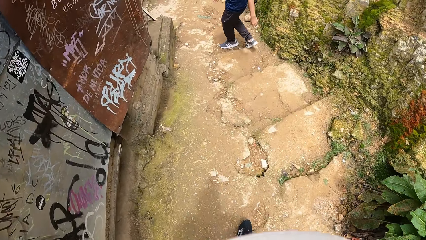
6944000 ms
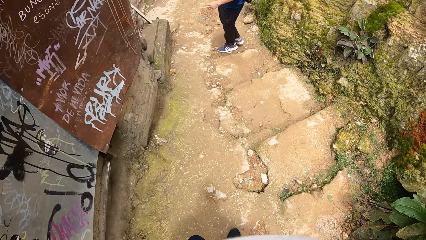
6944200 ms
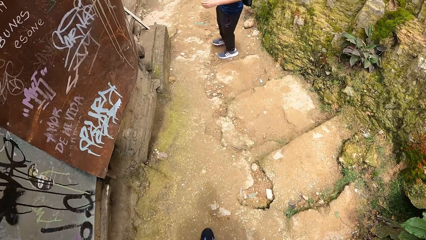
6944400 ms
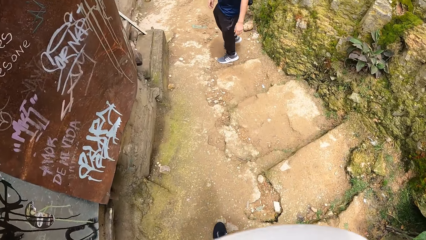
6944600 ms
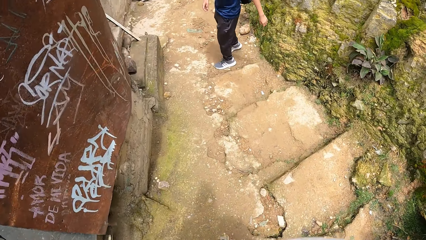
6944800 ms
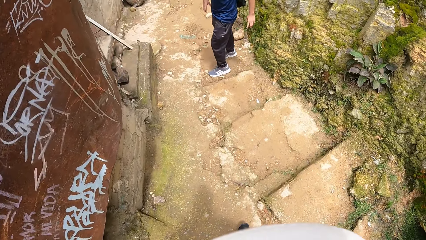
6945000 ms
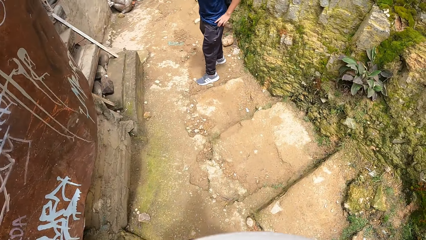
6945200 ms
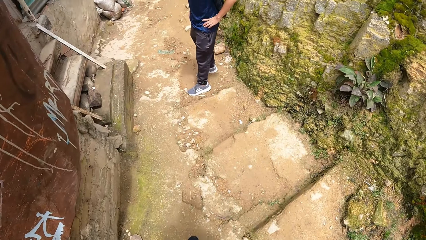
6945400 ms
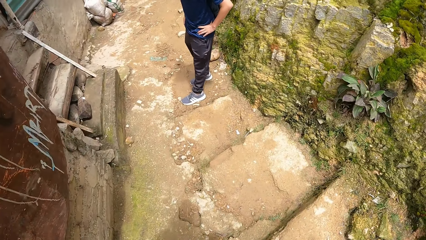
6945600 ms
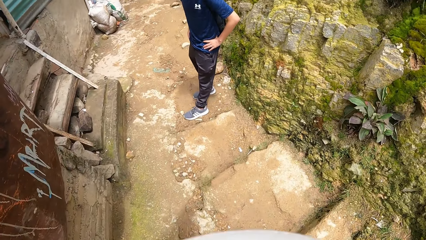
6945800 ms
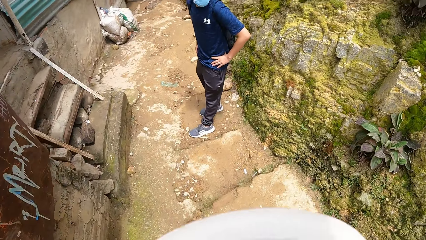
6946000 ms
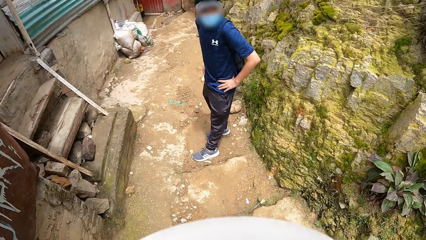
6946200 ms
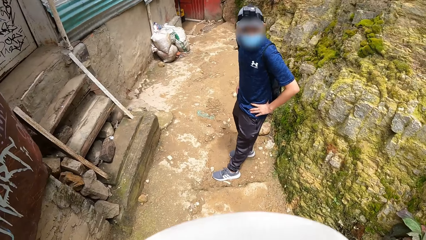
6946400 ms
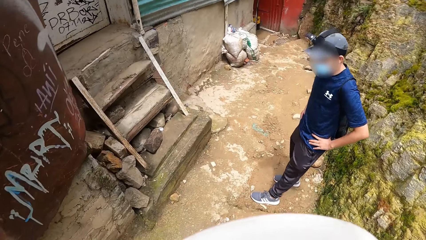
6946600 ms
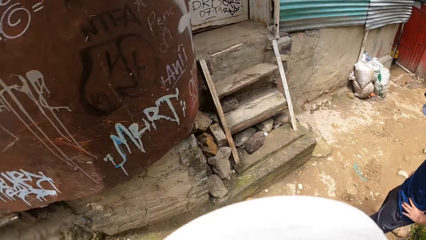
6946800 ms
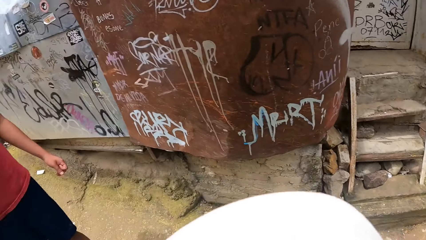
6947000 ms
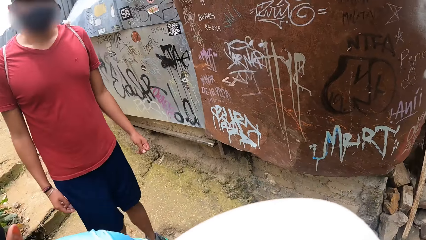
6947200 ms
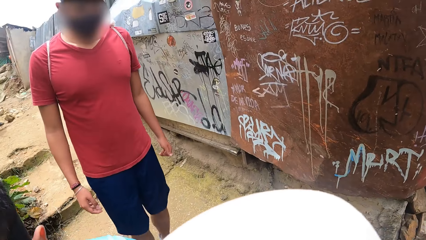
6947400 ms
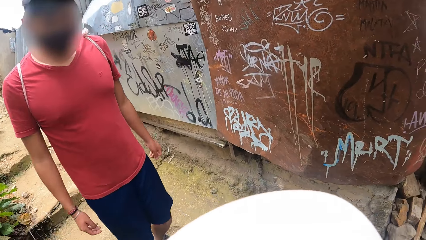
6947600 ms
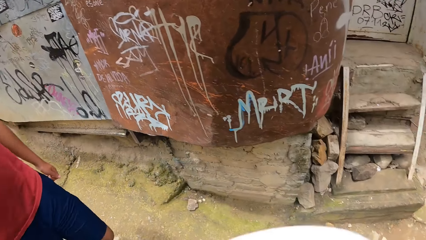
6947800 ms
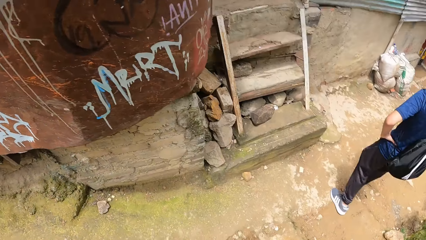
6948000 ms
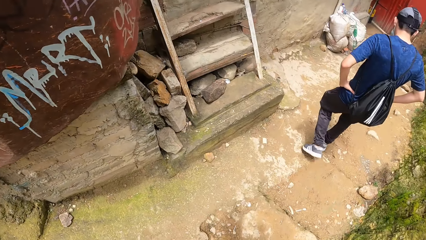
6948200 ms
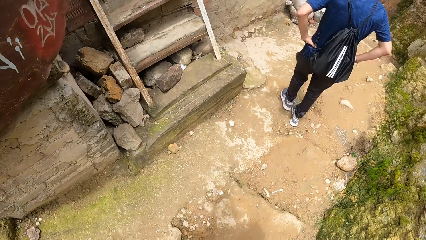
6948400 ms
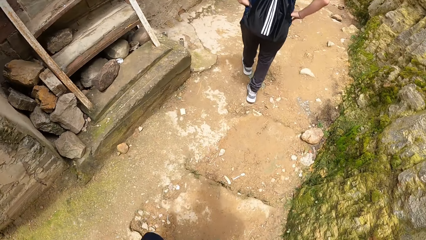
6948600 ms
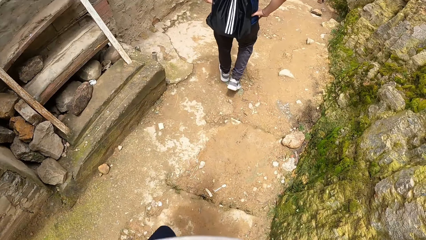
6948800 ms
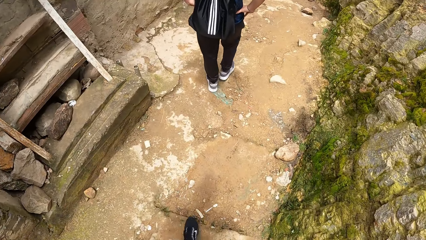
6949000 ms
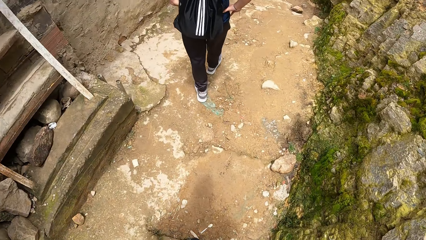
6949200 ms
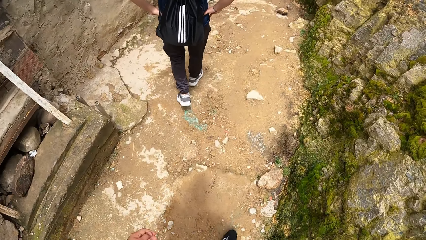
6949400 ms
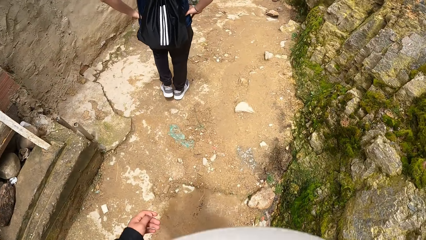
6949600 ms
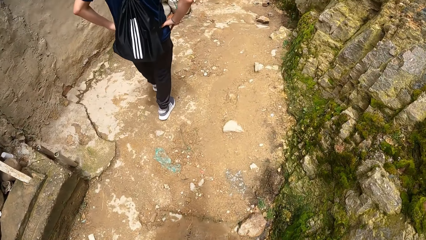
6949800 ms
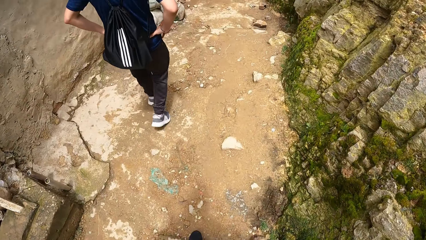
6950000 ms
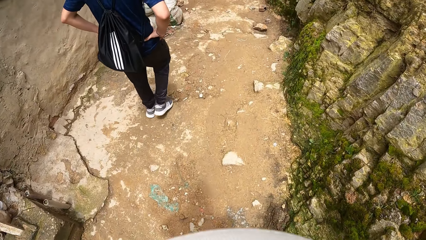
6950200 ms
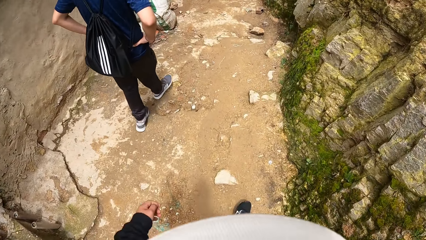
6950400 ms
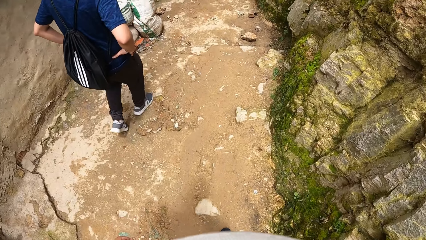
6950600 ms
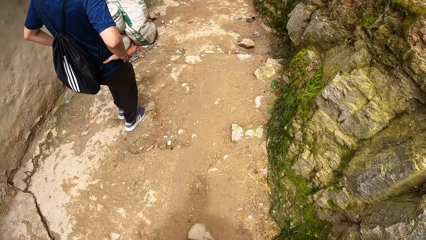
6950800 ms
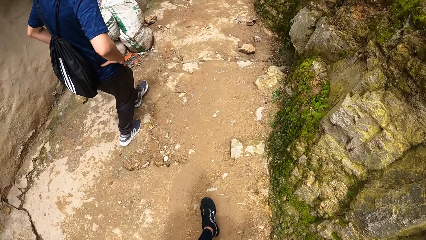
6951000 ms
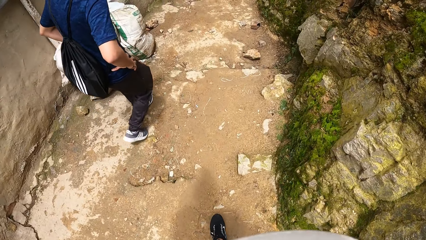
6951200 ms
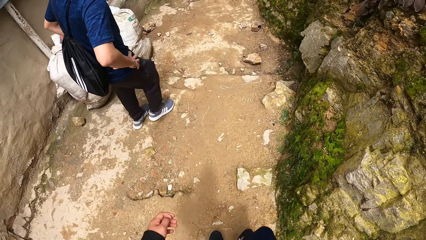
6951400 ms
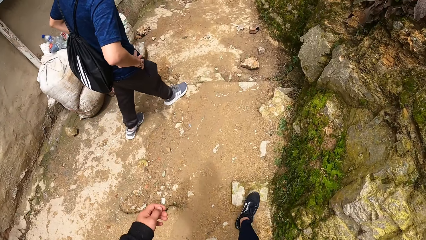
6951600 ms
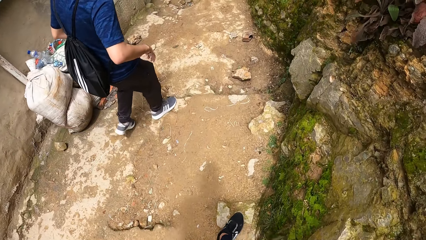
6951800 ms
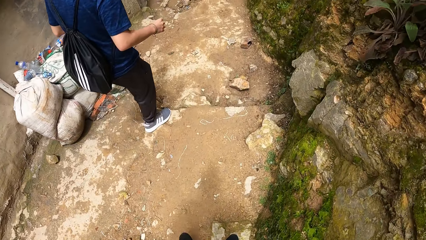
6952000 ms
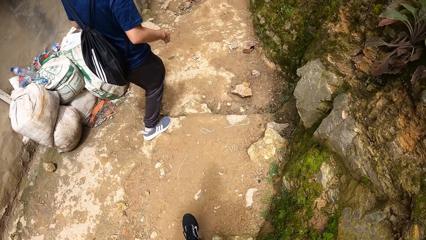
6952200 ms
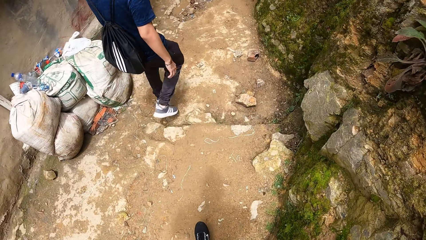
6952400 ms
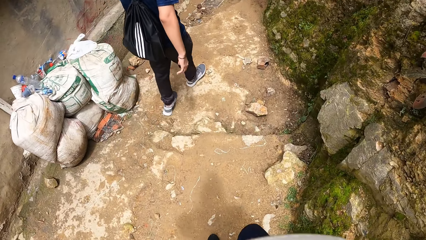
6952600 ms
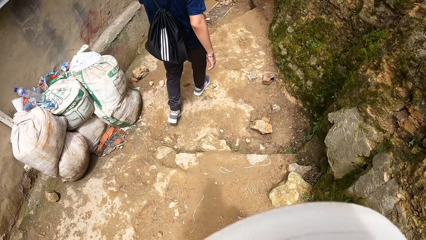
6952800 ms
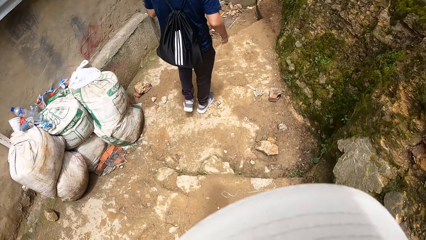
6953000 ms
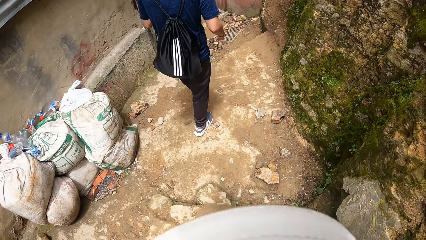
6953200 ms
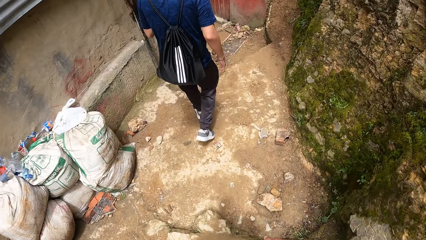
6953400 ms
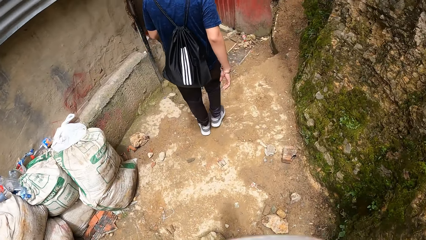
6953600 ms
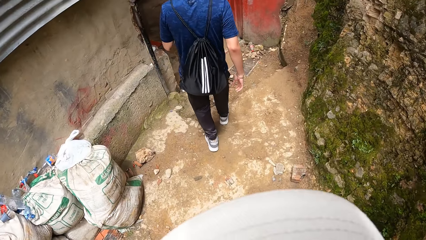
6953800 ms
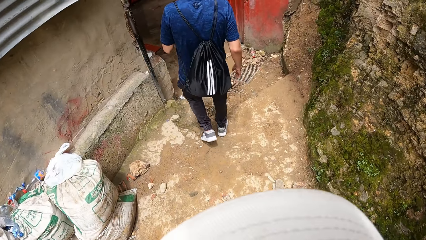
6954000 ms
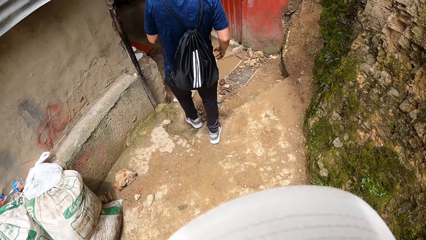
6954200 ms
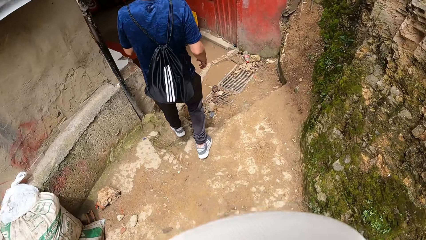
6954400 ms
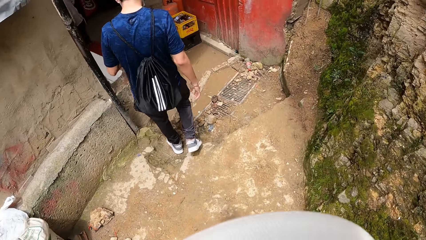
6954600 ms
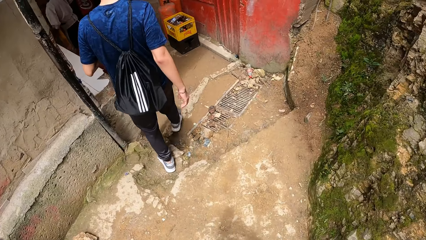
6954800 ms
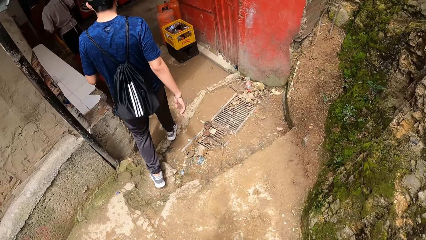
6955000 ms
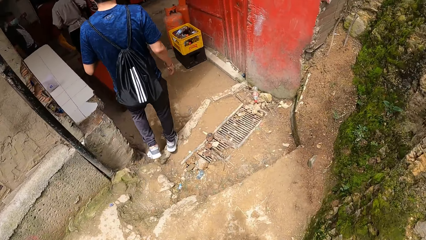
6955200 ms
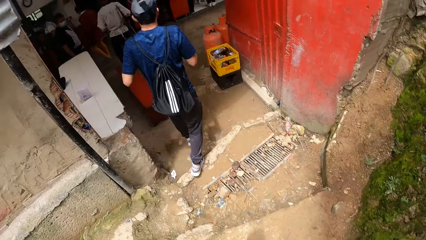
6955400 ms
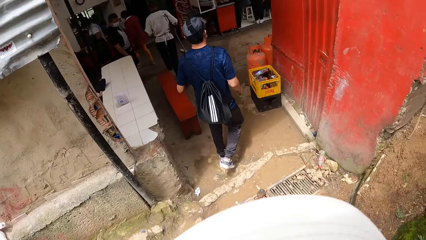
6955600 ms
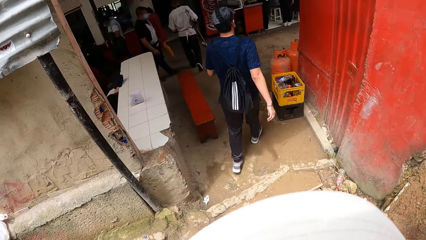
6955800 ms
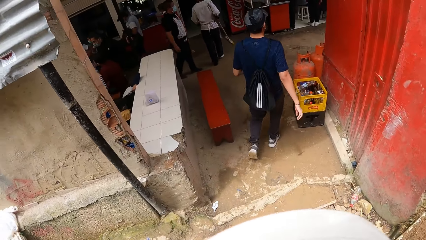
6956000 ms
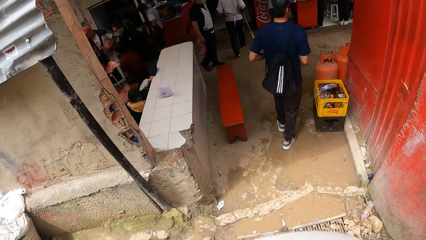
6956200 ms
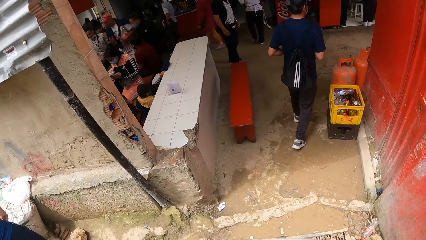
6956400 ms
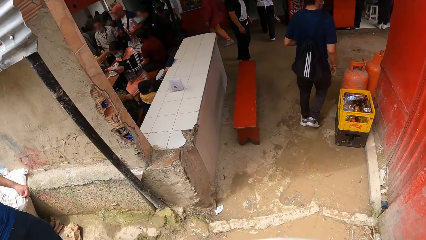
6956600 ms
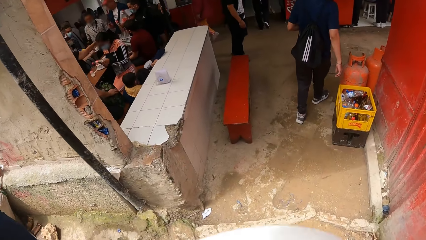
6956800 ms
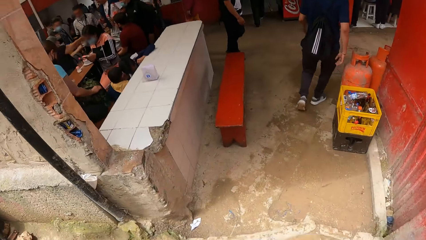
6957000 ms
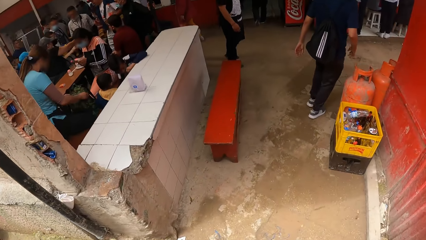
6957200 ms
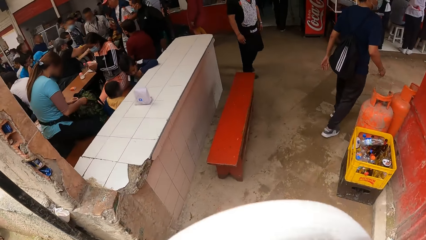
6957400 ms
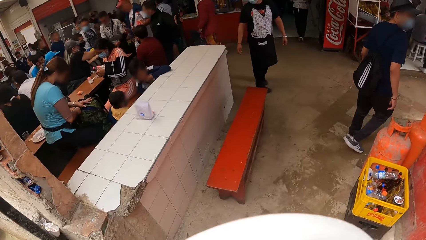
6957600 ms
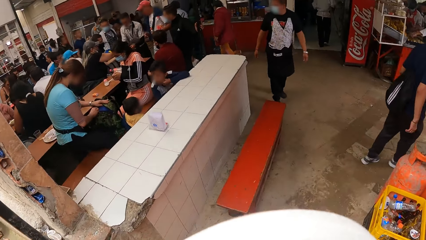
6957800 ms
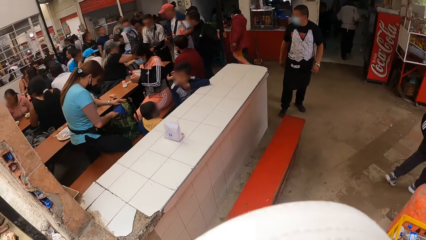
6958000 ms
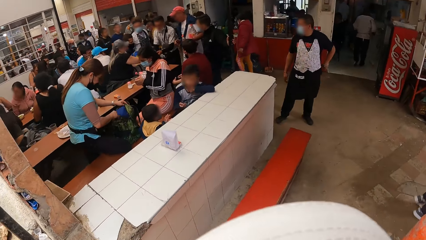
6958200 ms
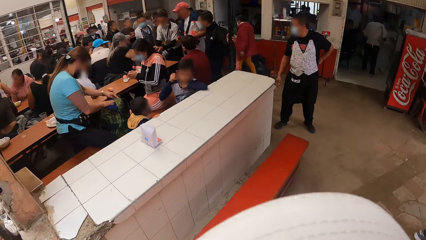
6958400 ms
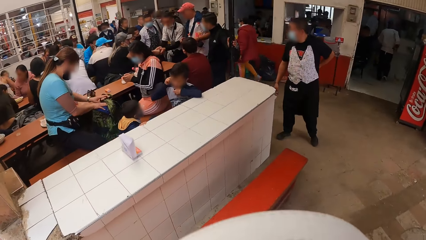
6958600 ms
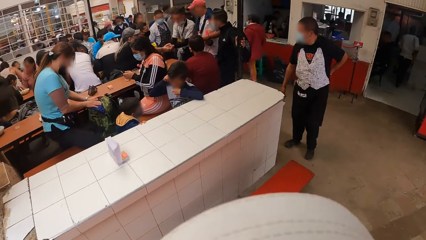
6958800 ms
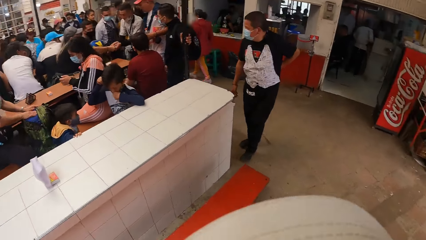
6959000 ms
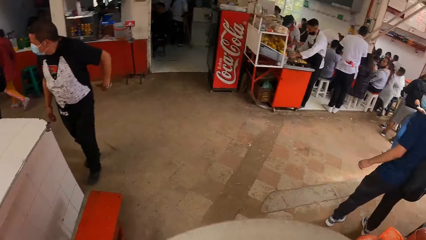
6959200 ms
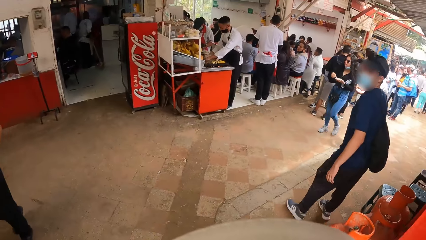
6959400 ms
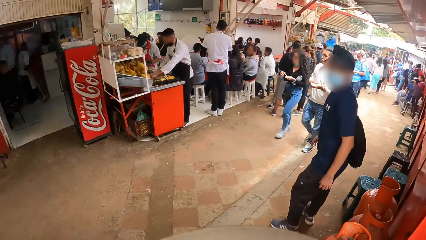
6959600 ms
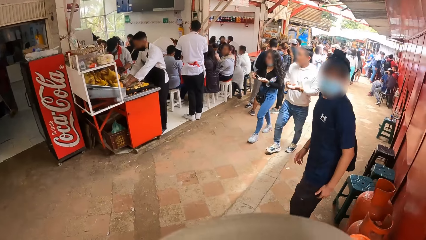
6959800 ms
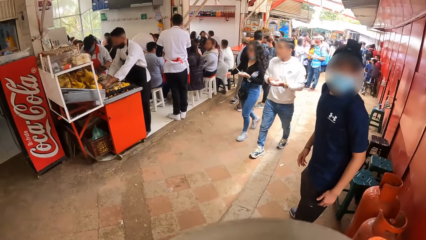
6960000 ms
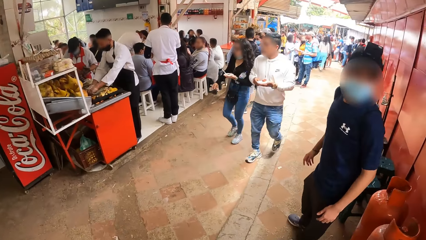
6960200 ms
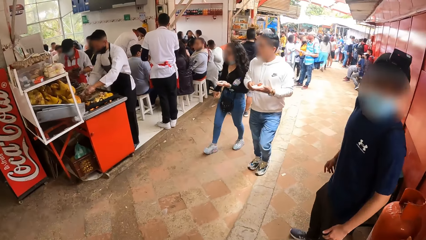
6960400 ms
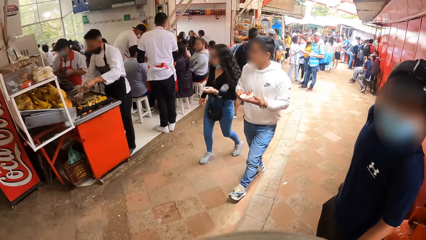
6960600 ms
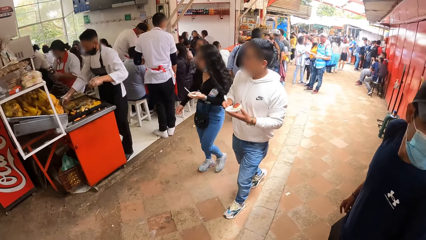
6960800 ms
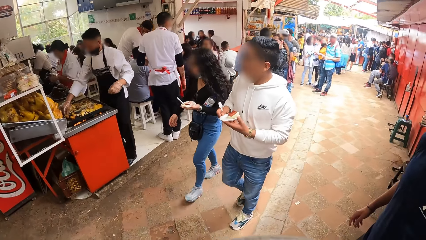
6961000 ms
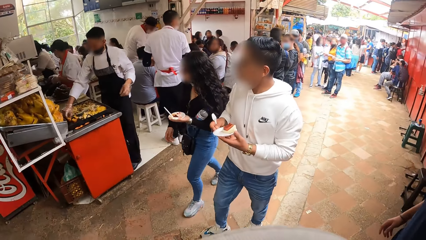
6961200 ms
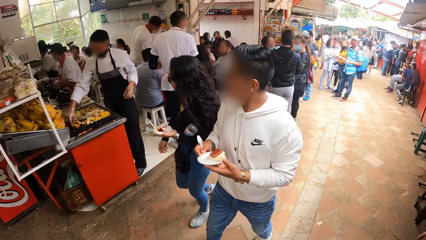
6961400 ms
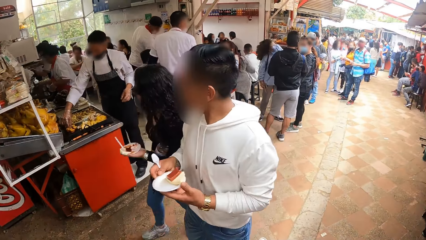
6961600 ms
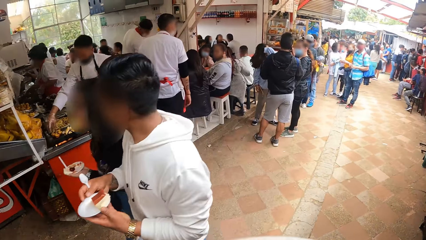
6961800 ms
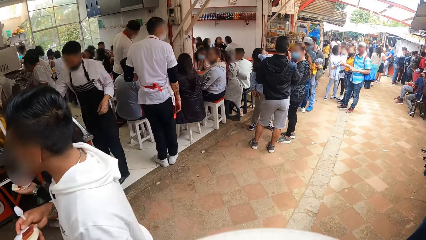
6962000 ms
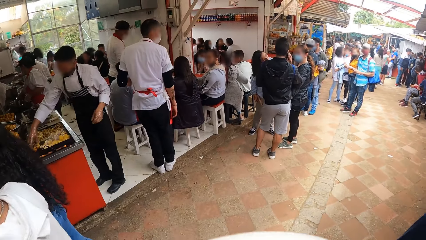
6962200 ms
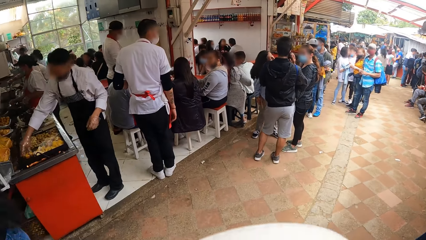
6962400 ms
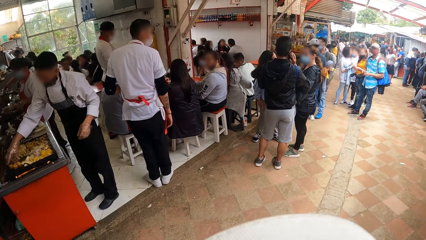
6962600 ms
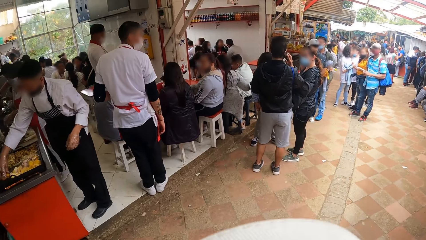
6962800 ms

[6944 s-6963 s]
The camera wearer looks at a person. They walk around. They walk into a café. They look around.
